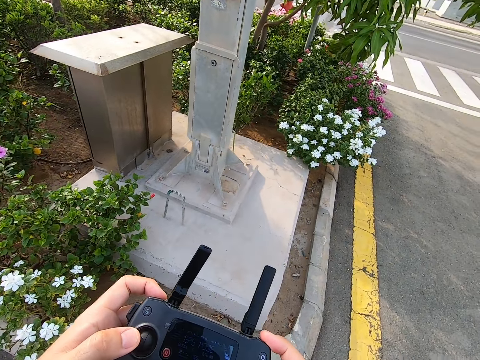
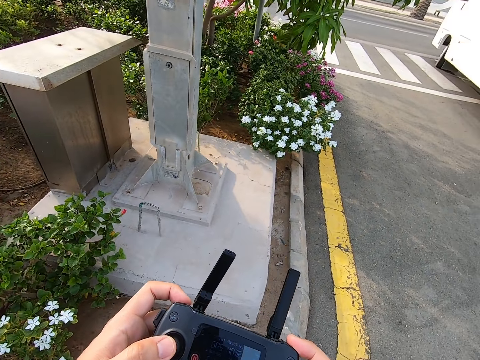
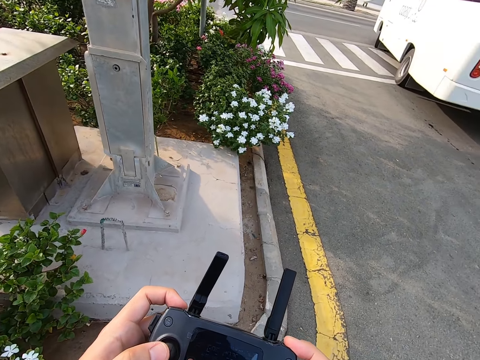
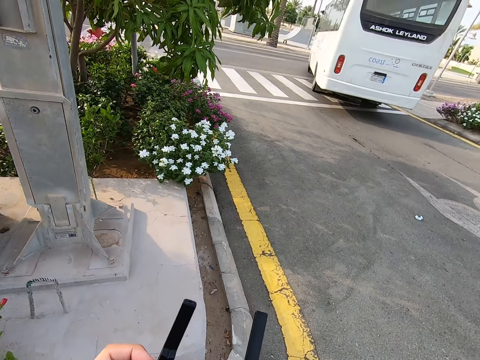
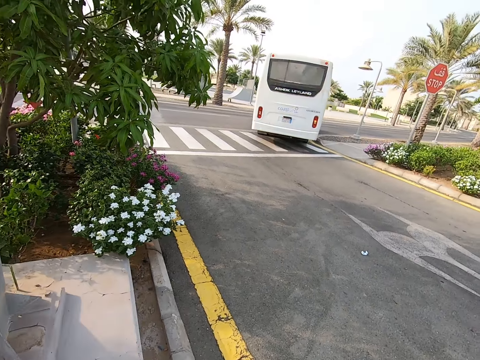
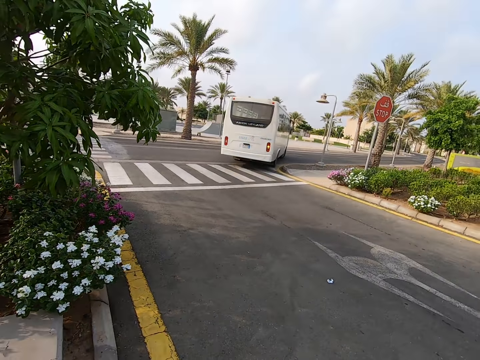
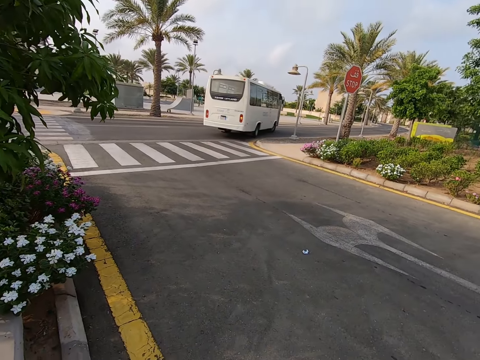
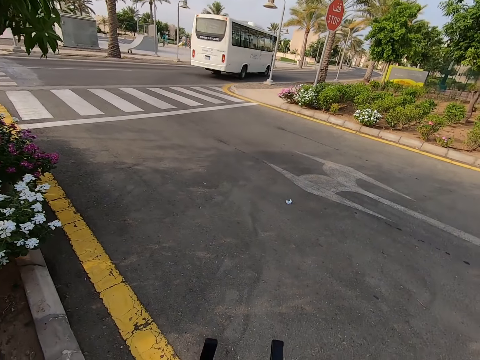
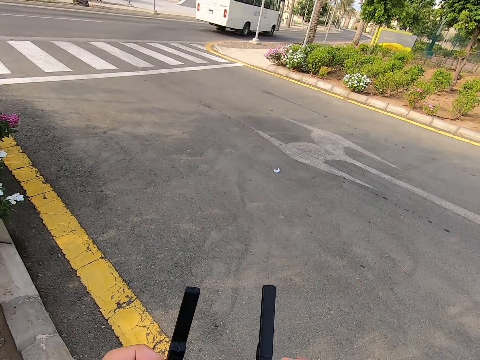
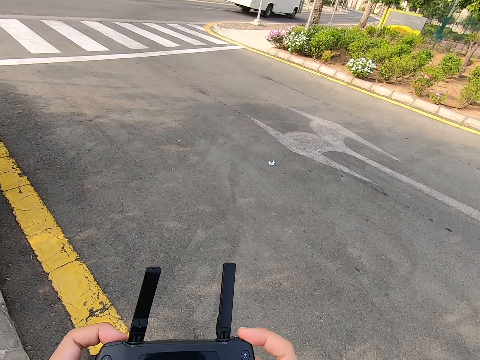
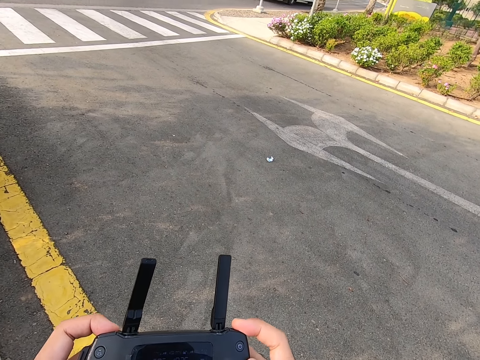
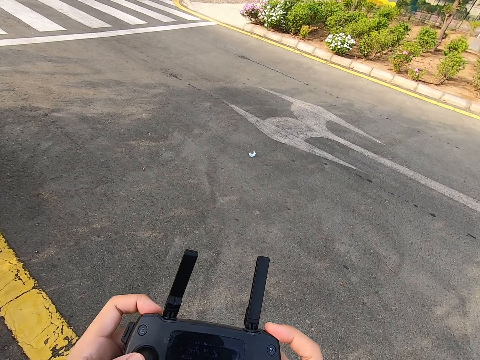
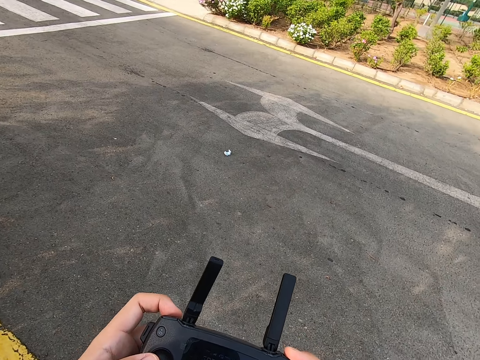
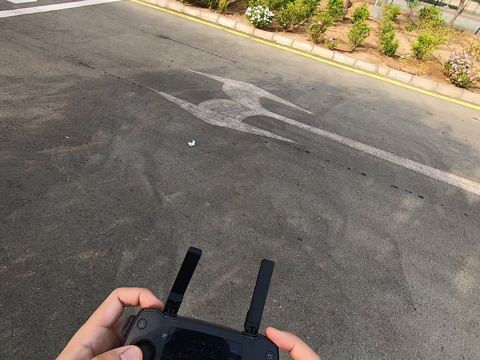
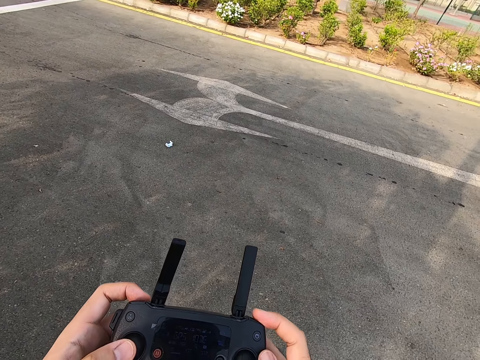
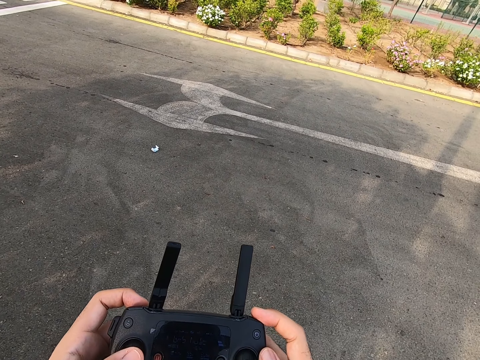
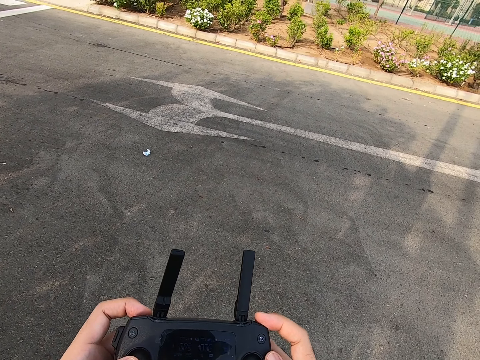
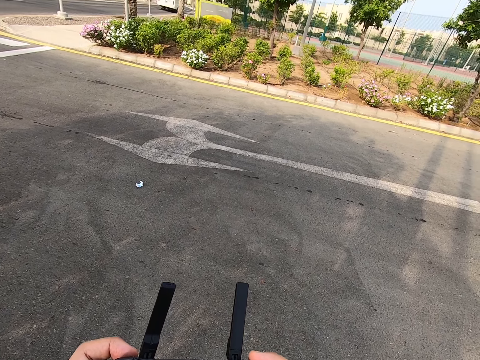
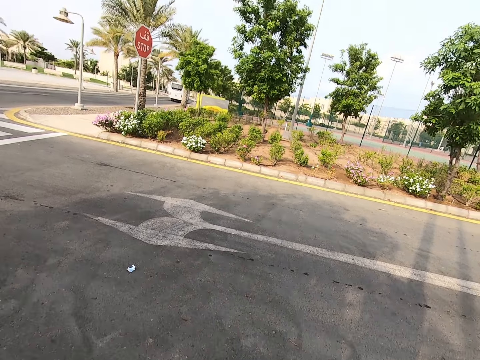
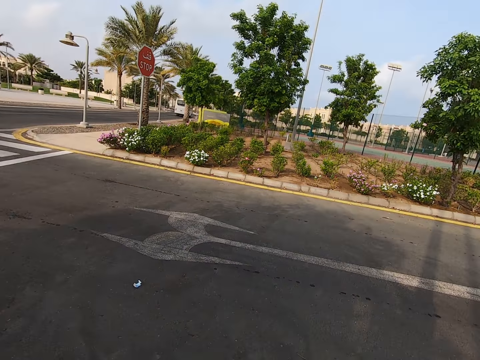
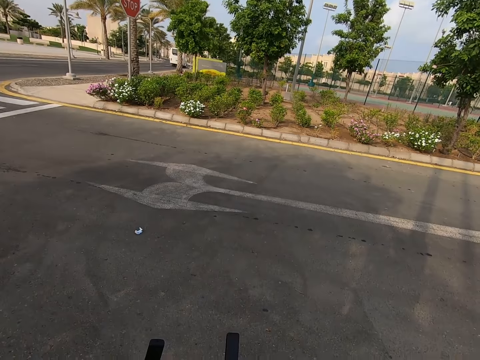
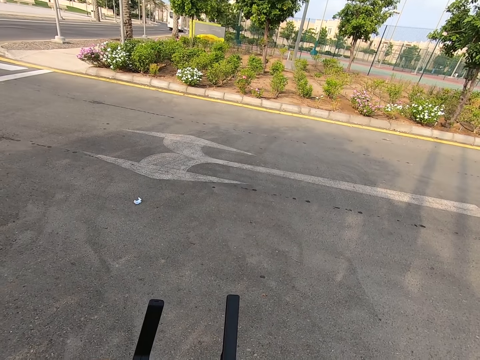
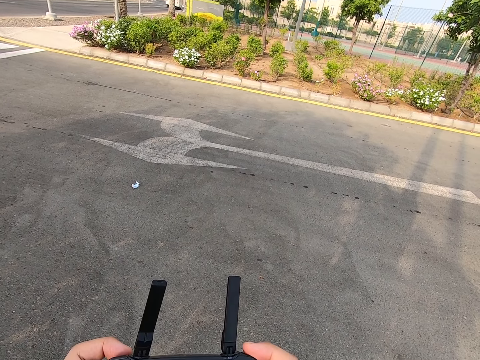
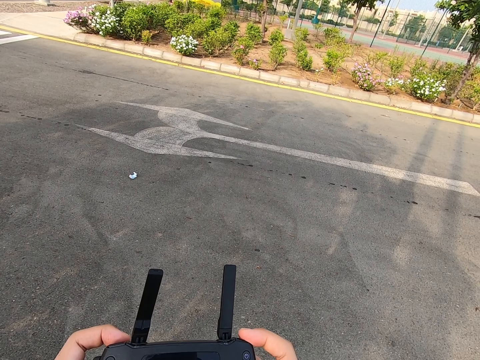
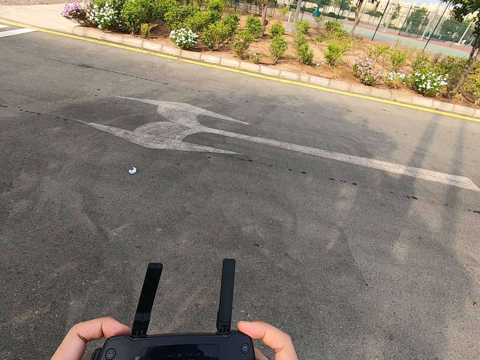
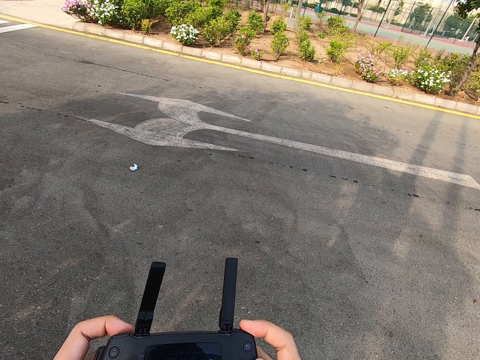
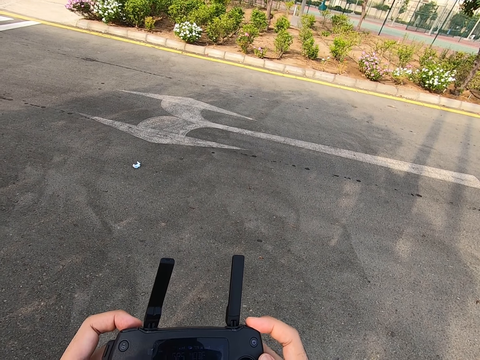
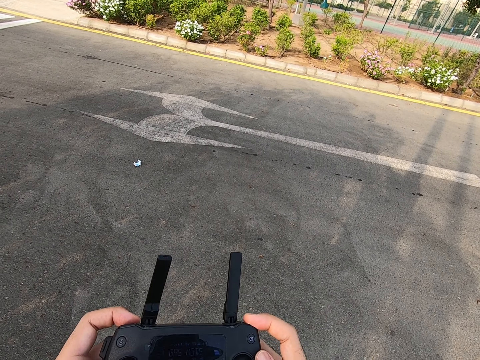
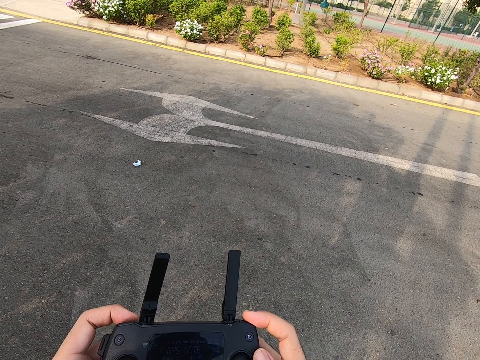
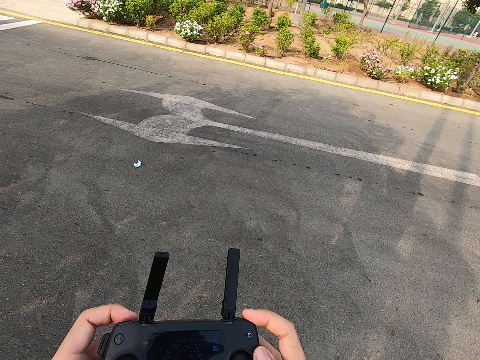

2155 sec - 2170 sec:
The camera wearer walks on the road. They press the drone controller. They look around. They press the drone controller.

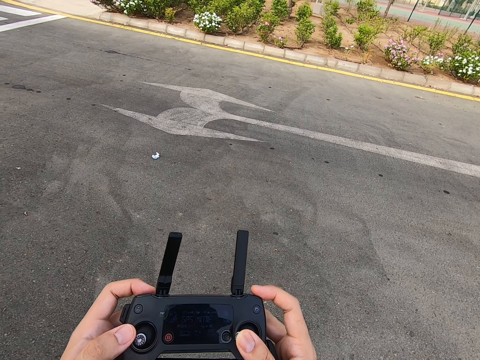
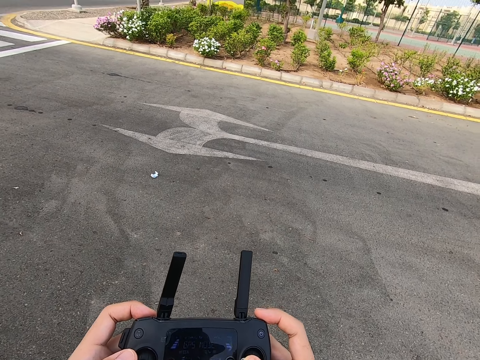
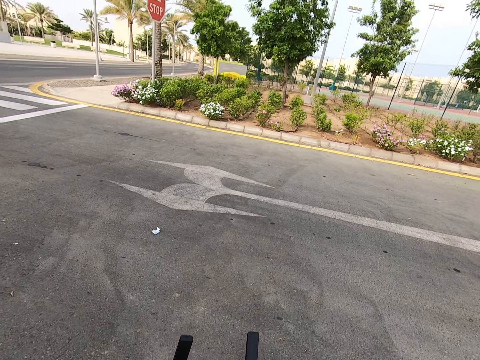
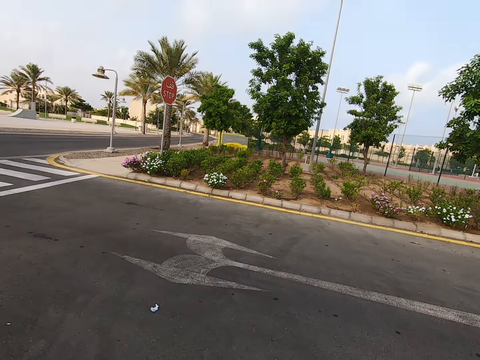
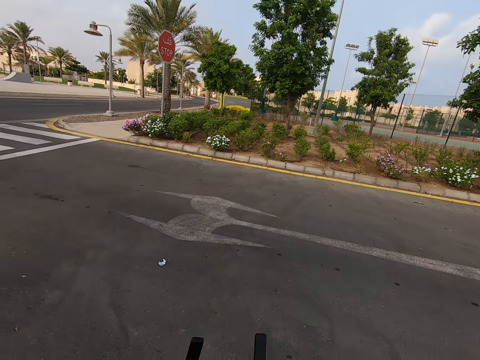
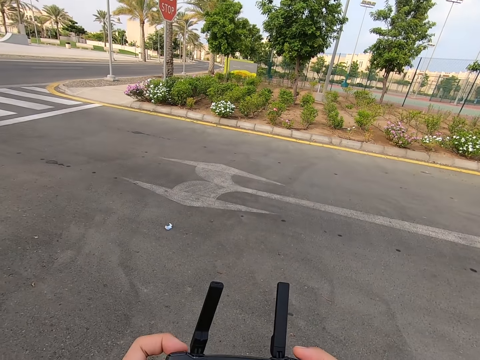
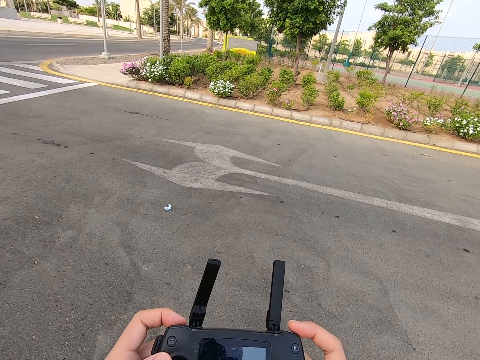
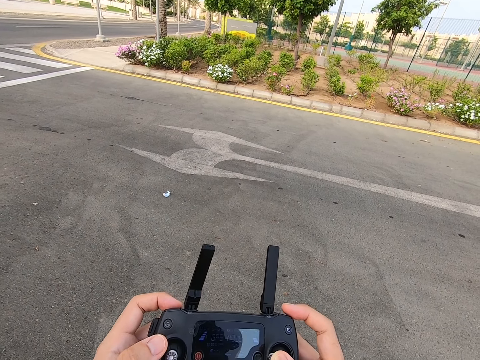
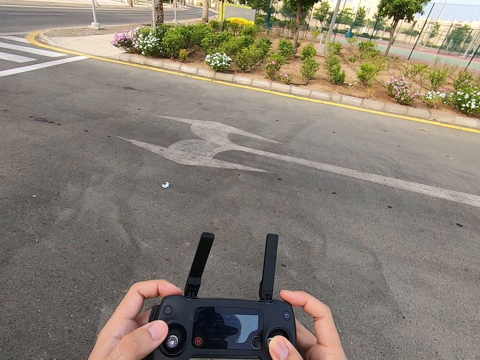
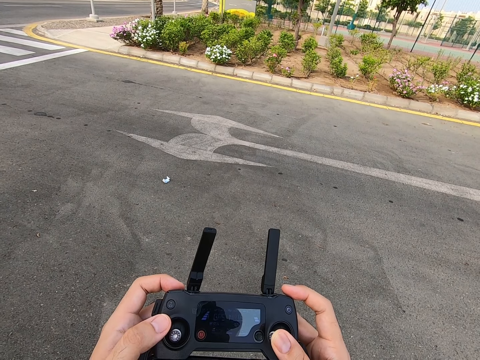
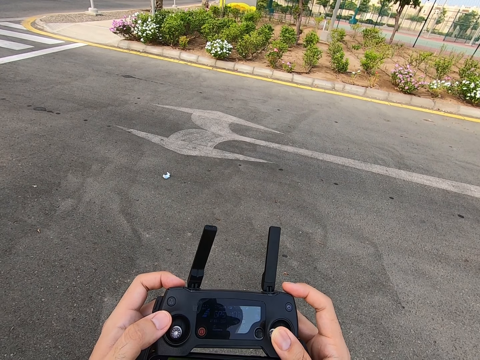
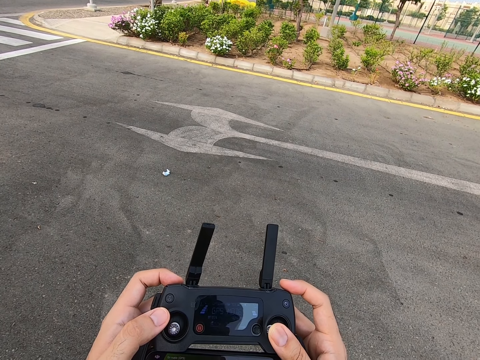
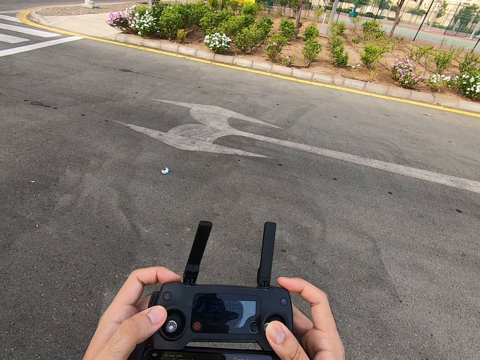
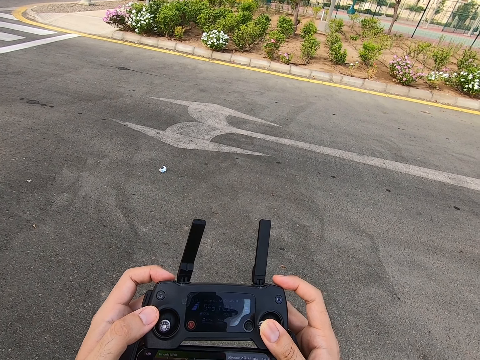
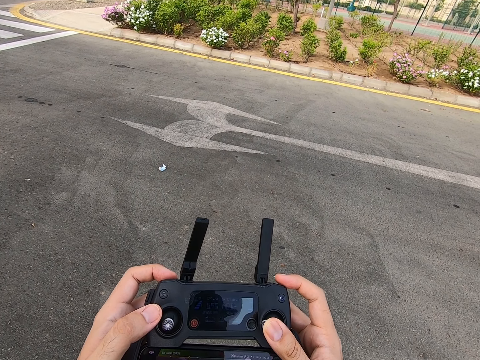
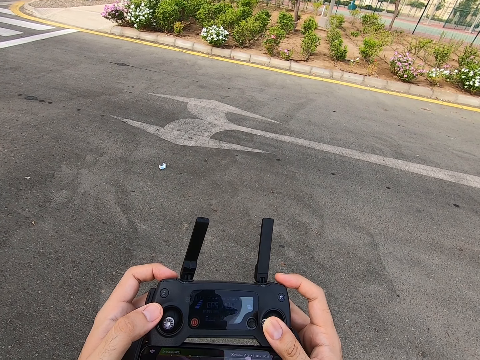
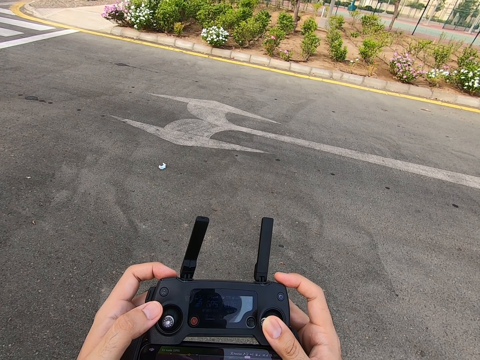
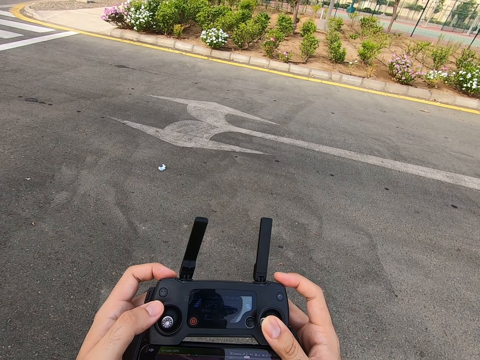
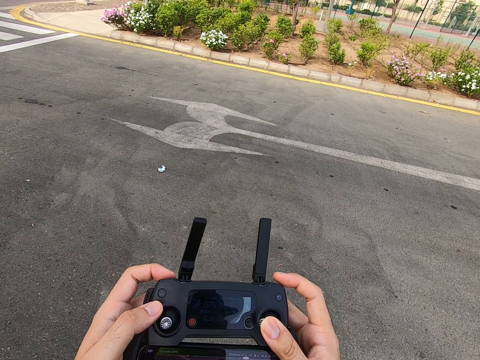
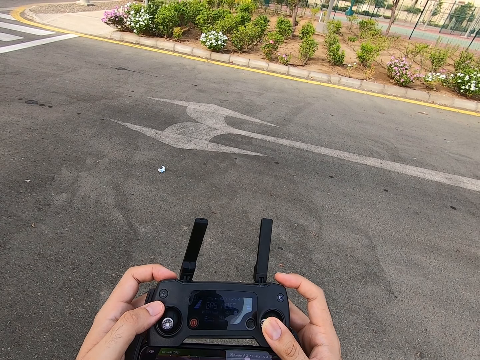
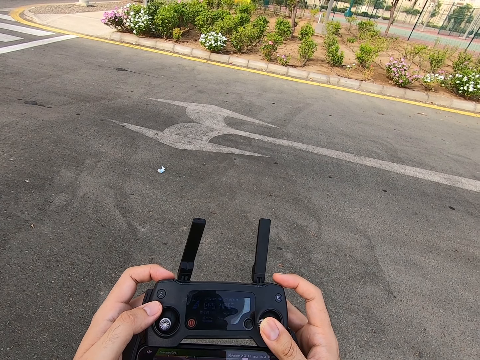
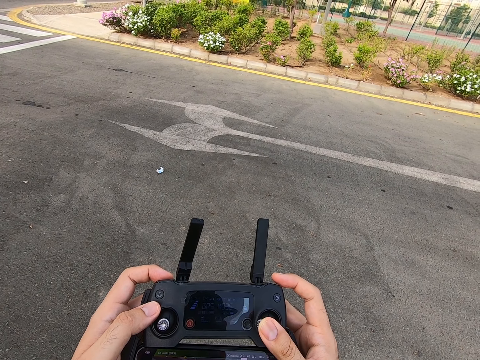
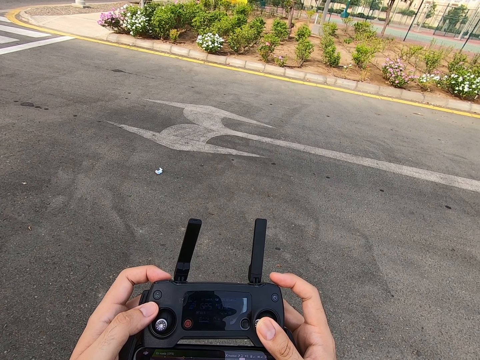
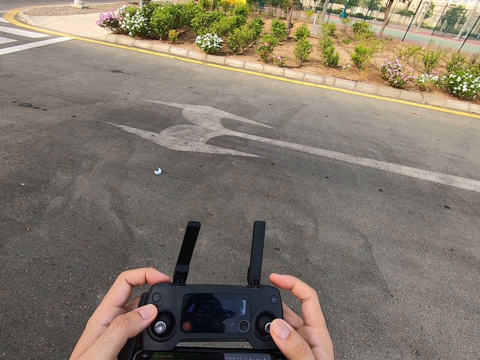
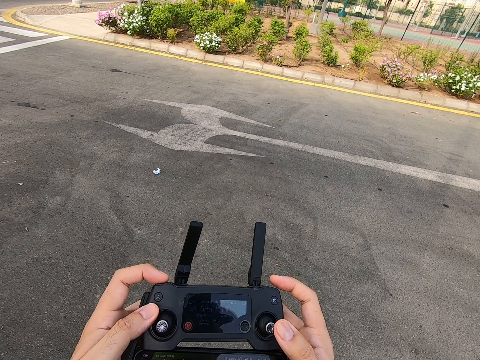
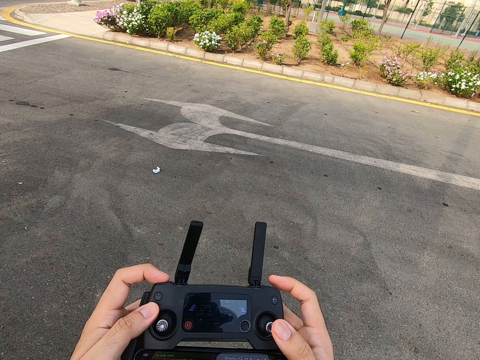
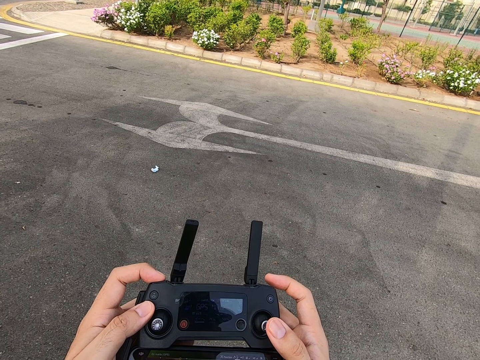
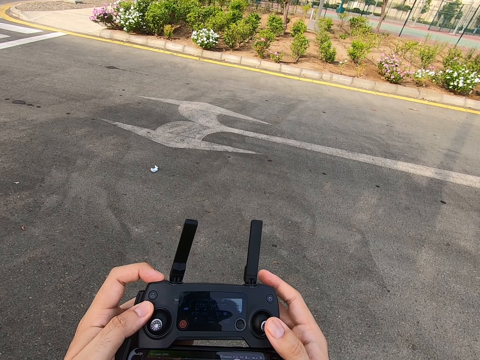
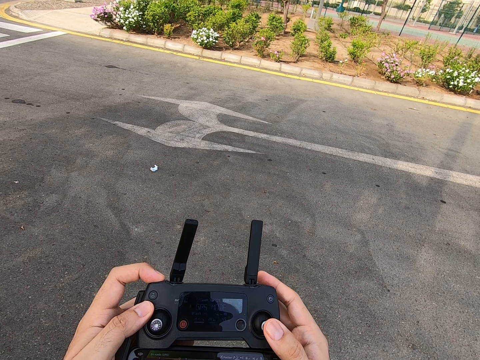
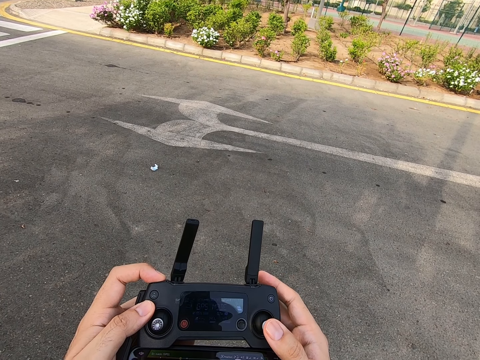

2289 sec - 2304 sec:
The camera wearer looks around. They press the drone controller. They look at the remote control. They operate the remote control.
